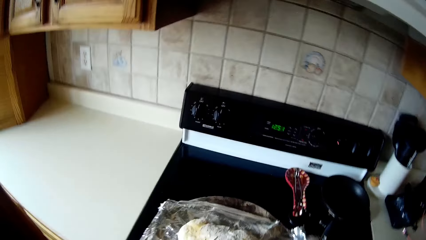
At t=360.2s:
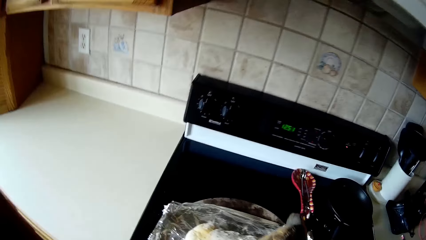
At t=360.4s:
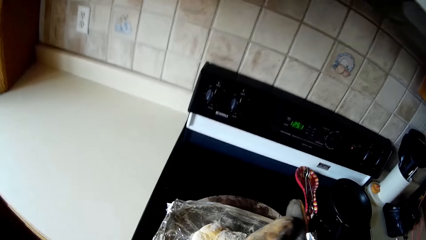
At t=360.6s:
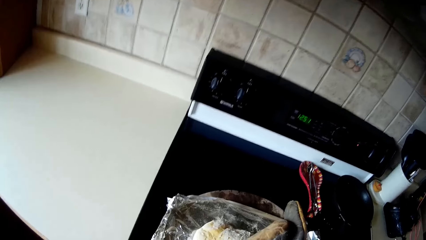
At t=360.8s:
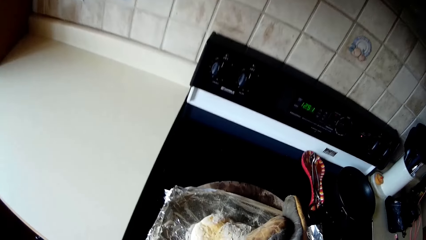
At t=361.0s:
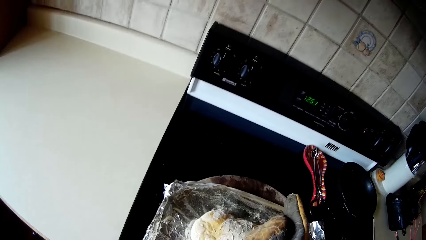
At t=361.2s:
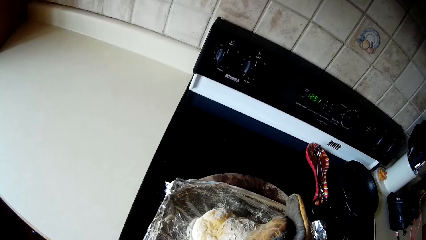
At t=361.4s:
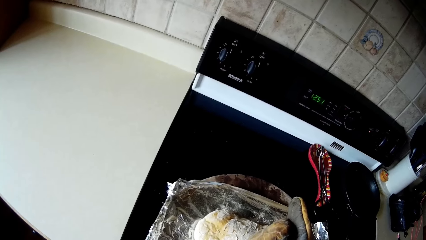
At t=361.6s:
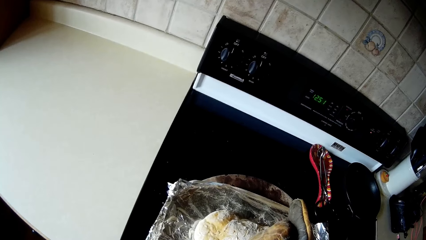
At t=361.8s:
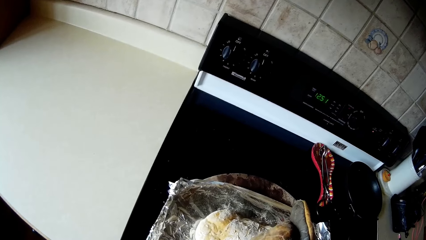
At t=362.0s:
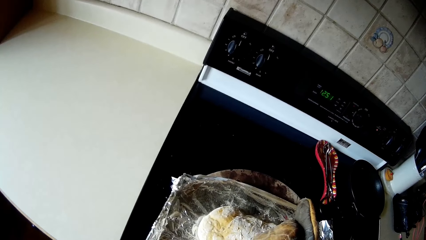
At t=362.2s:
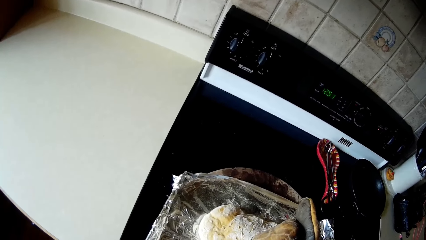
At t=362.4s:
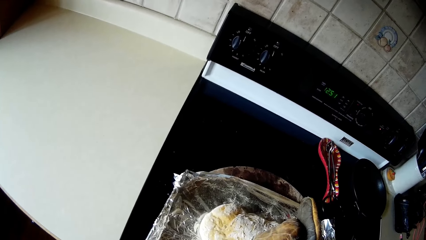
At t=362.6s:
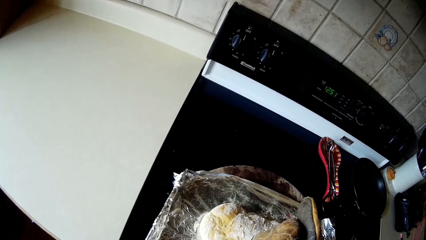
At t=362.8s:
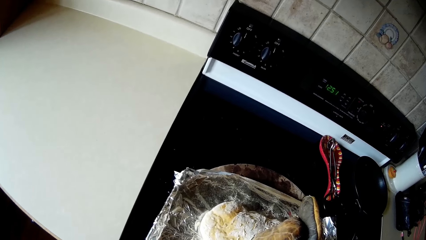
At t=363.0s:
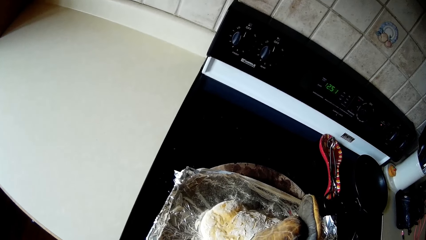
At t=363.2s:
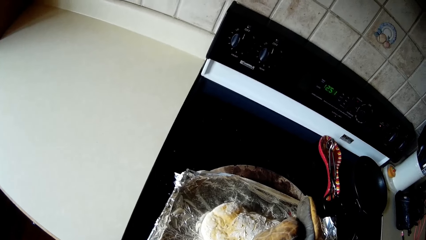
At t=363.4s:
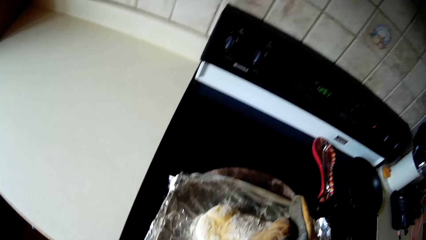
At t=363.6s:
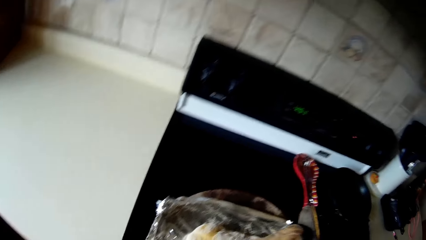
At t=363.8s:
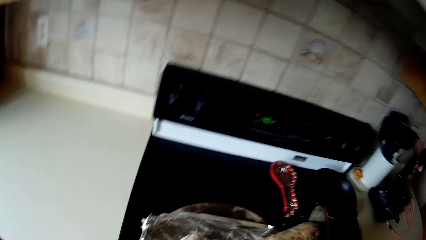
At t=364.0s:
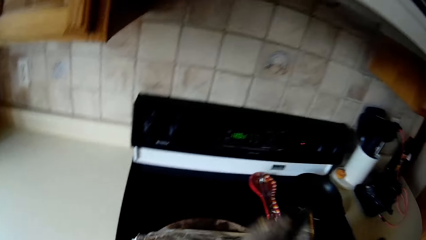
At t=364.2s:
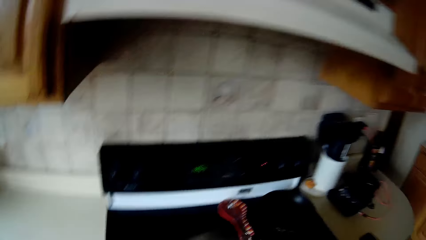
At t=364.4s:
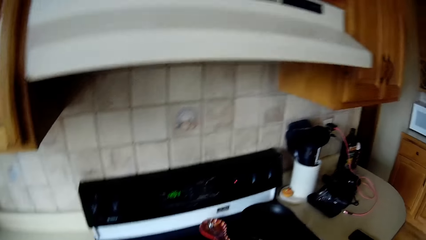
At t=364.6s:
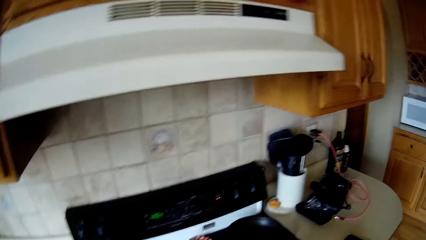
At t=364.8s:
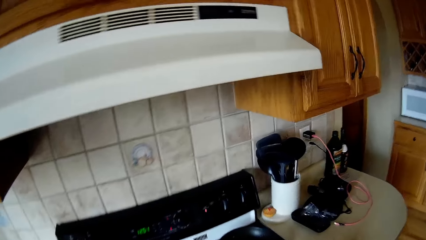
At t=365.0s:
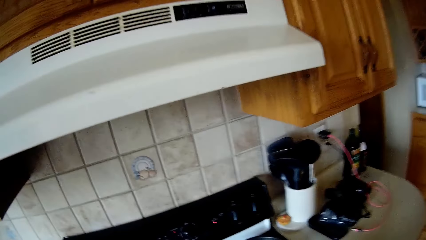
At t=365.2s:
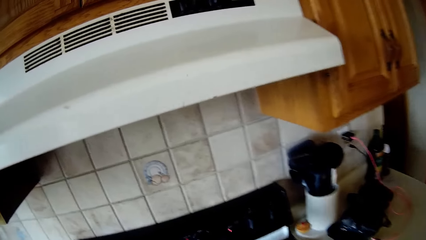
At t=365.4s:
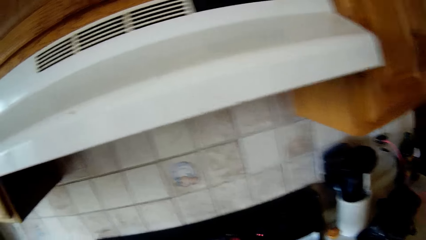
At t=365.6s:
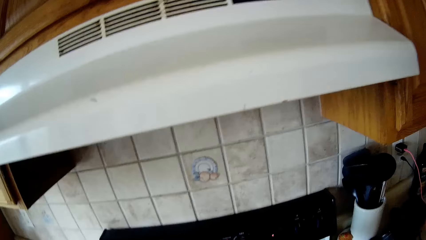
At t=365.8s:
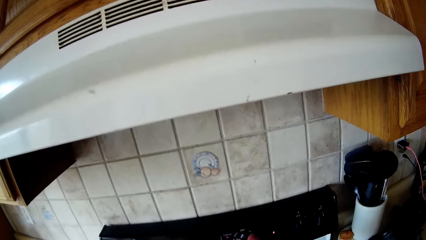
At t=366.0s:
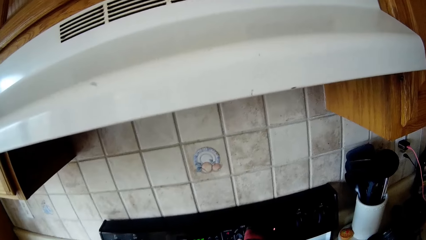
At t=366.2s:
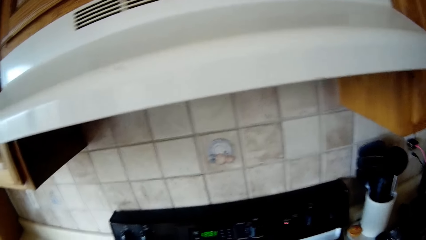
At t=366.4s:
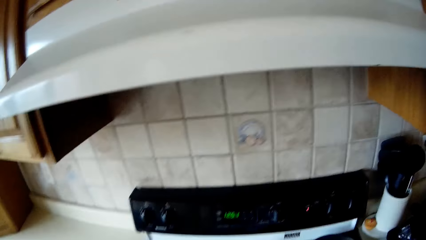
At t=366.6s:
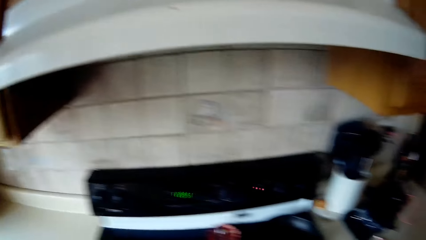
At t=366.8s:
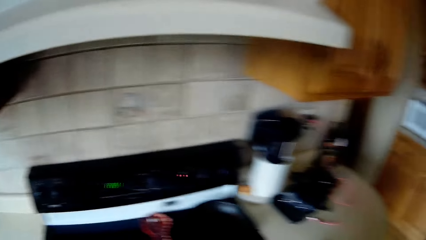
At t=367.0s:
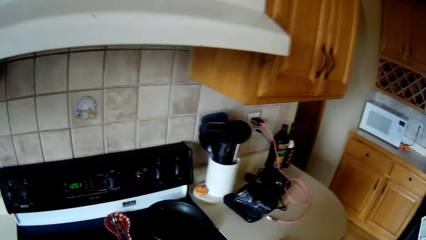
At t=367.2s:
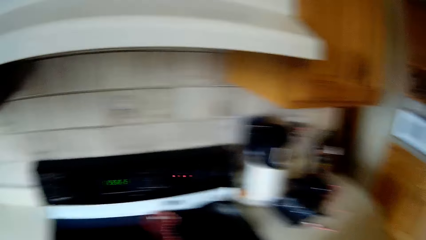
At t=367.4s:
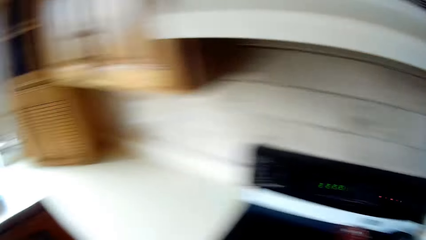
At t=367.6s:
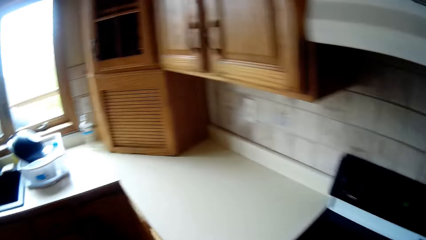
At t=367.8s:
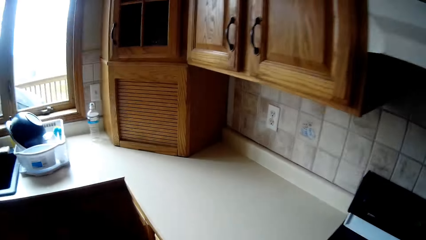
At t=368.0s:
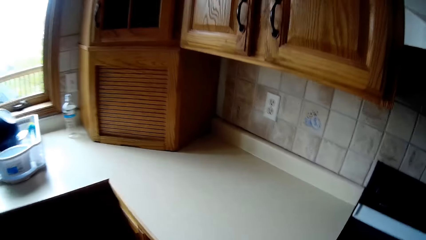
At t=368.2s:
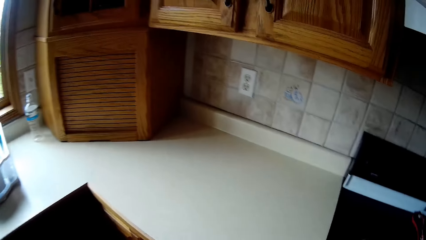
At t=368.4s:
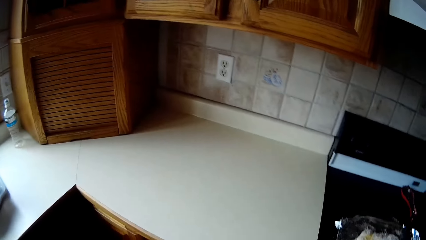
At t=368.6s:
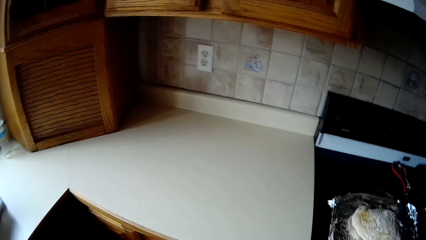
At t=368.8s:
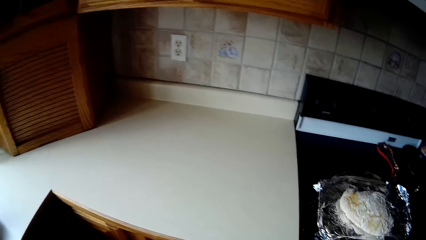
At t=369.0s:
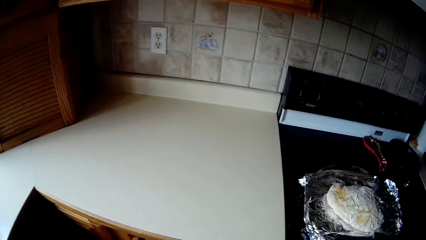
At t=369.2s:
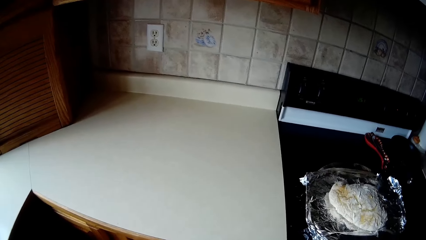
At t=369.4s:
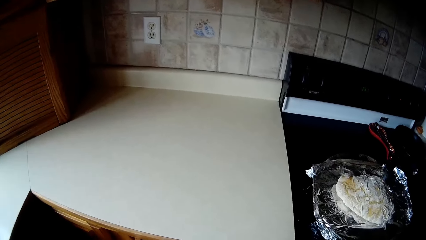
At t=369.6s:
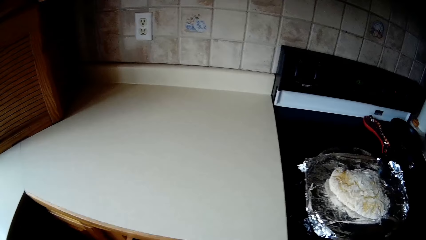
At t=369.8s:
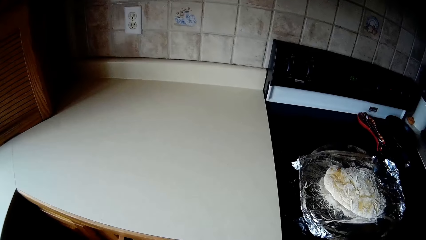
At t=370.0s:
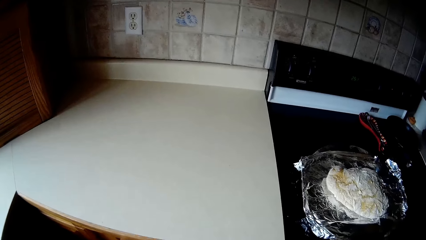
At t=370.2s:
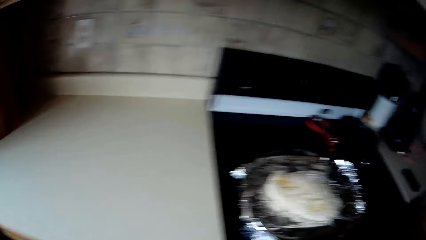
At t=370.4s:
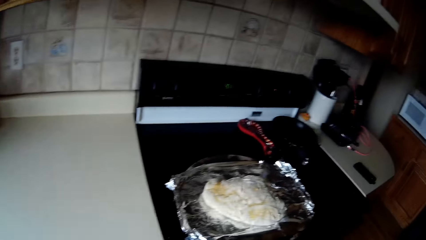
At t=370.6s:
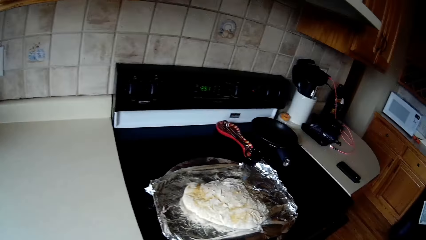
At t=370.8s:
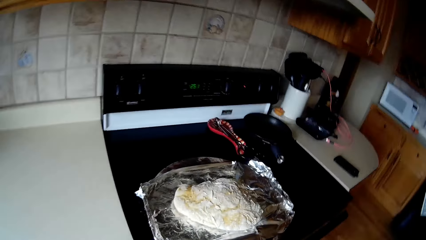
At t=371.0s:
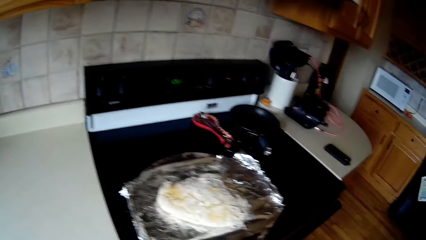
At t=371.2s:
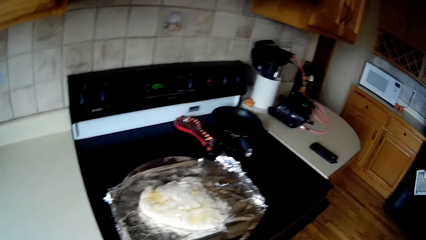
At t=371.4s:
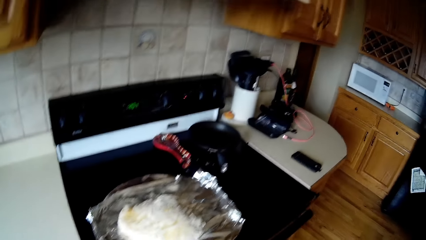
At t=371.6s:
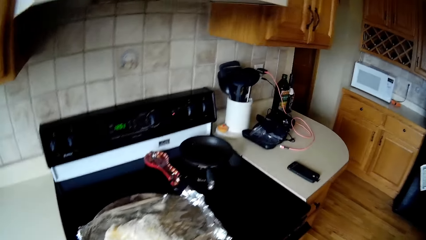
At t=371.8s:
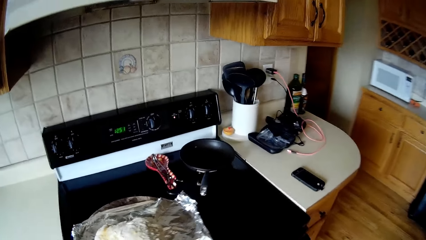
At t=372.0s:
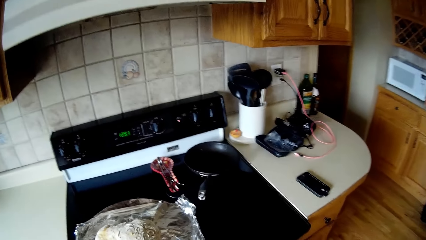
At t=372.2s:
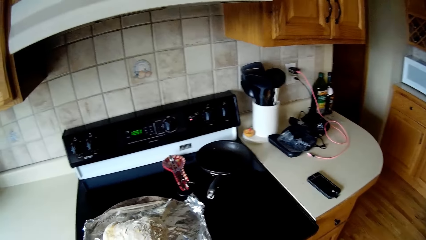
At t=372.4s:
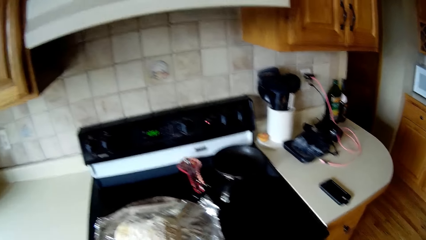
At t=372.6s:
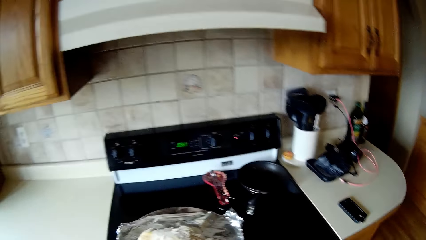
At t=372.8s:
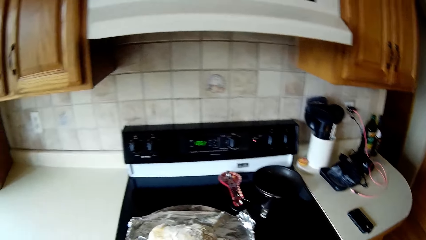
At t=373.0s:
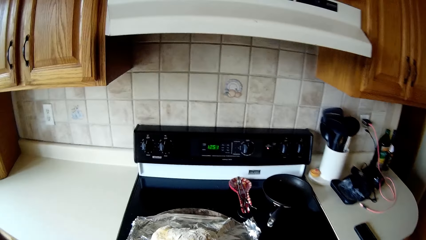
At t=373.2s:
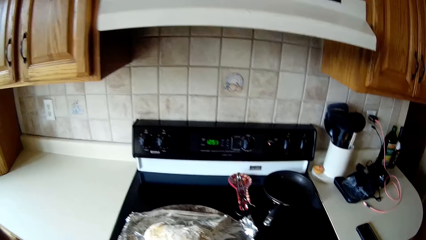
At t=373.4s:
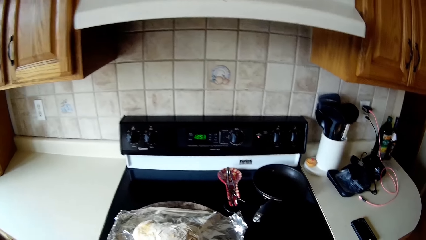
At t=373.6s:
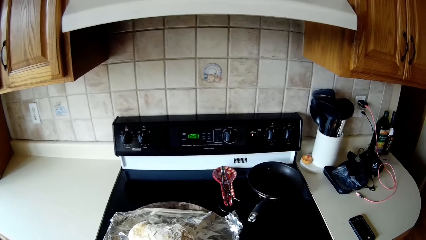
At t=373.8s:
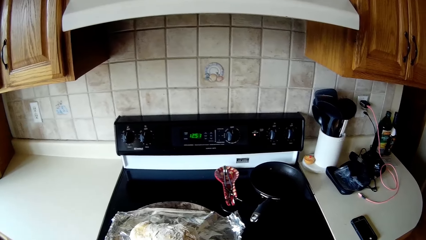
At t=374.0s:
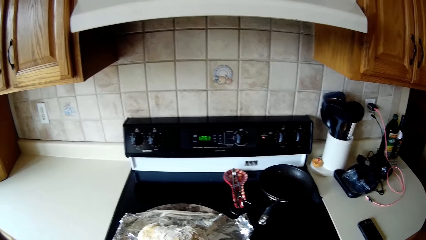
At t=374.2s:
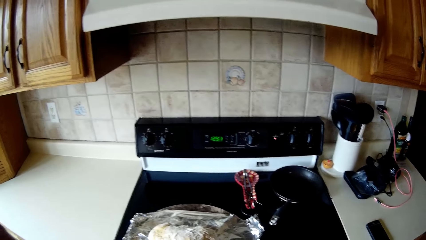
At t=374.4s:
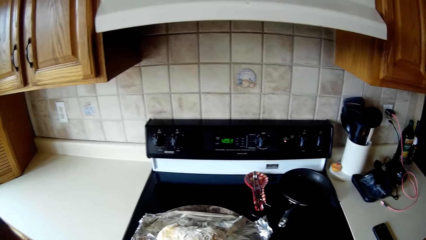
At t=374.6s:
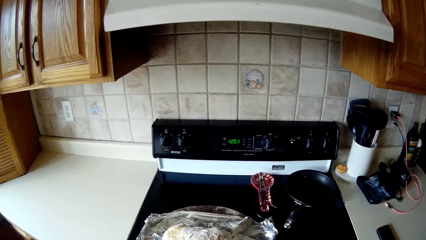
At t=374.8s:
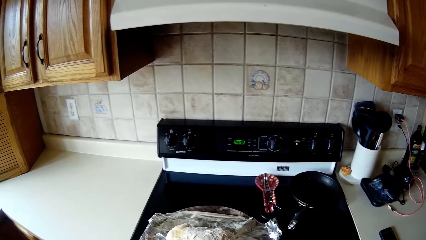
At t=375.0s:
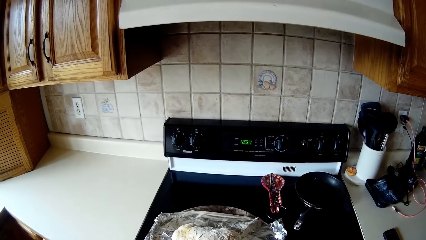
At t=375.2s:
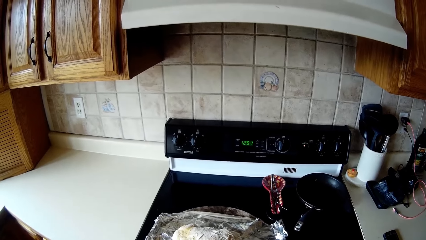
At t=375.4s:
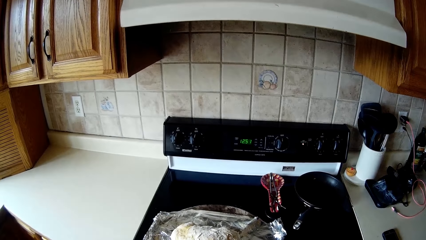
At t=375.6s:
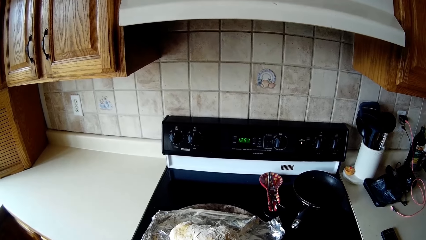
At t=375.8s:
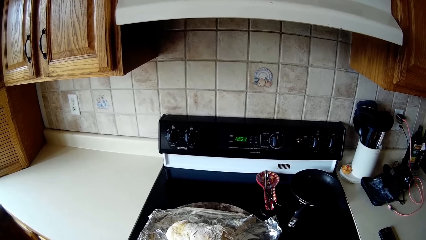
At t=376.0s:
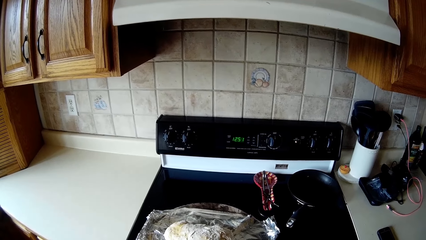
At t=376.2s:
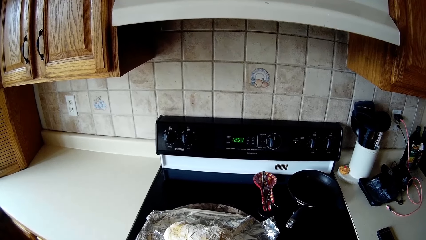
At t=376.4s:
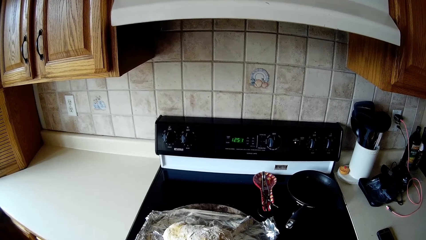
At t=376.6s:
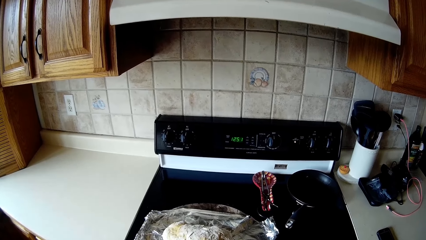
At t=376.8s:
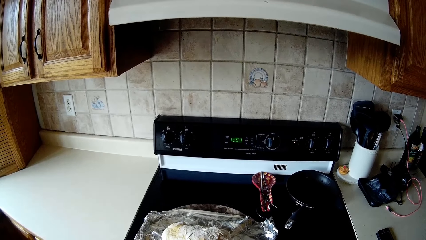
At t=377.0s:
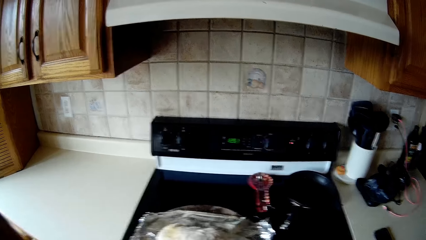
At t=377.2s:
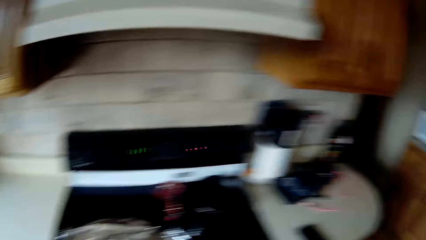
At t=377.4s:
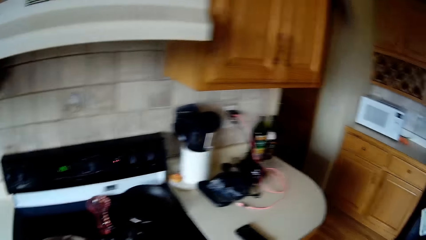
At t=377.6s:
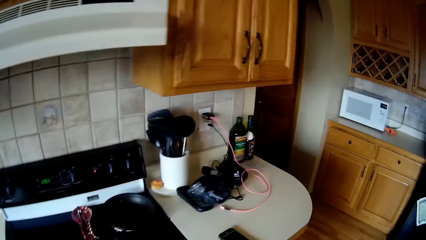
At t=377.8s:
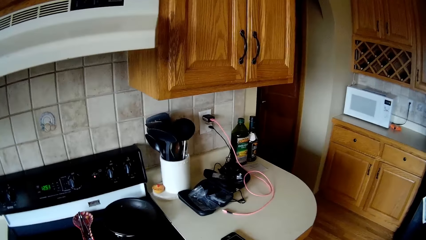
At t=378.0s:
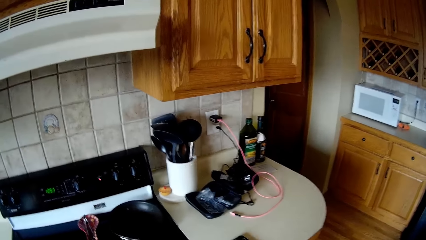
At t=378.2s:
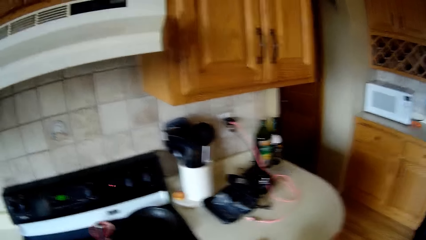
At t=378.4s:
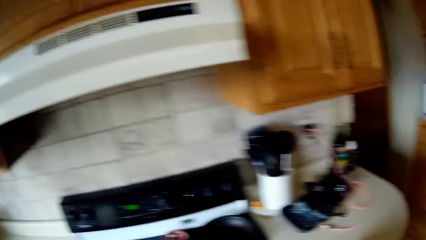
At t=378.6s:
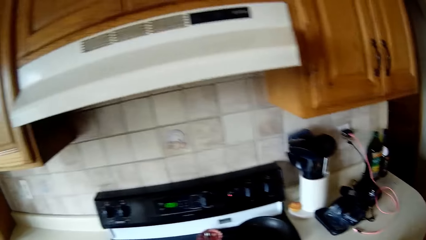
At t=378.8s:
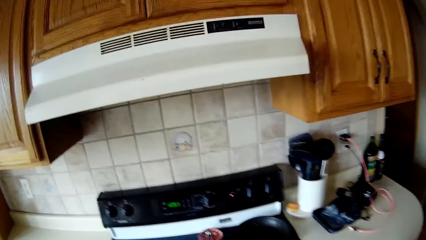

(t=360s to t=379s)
The camera wearer unwraps the tray with her hands. She turns a knob on the cooker with her right hand. She opens the drawer in the kitchen with her hand.
